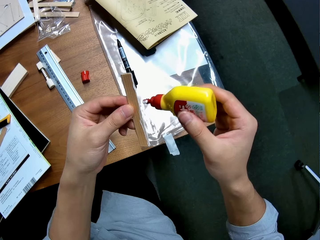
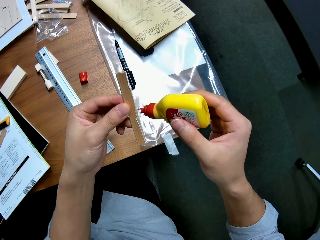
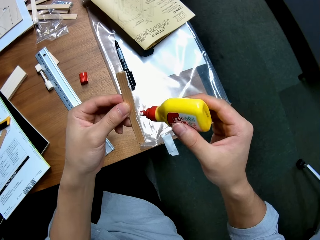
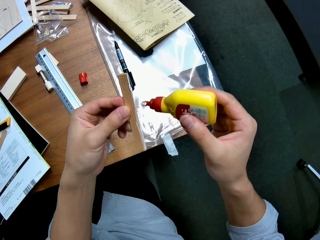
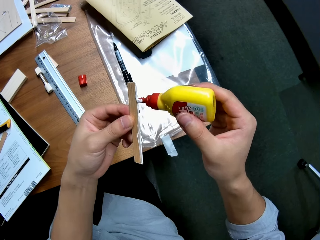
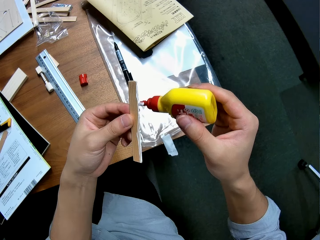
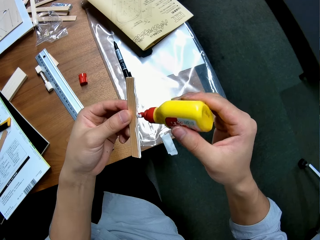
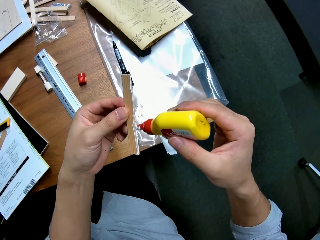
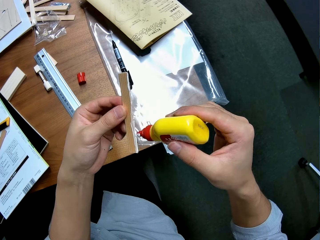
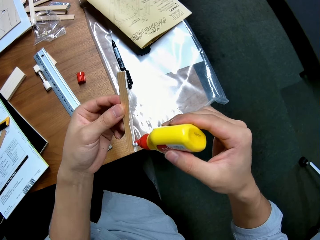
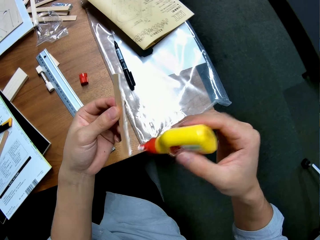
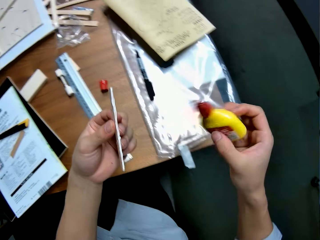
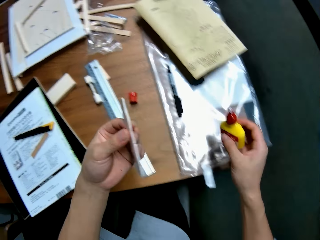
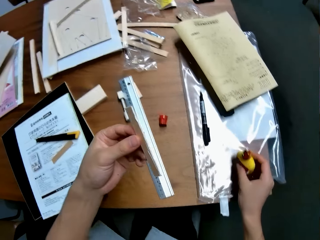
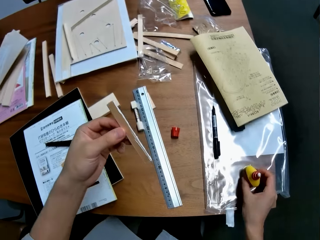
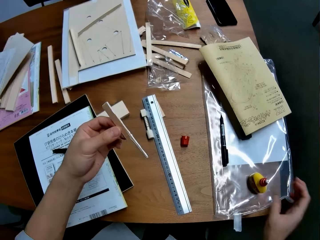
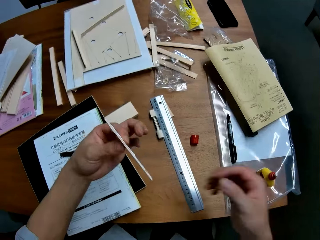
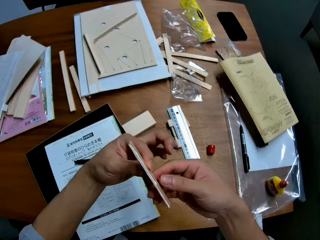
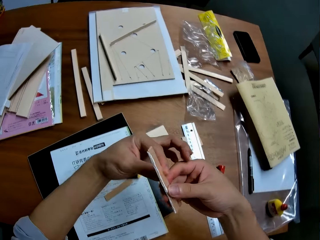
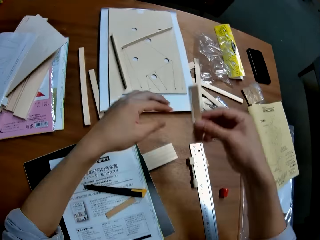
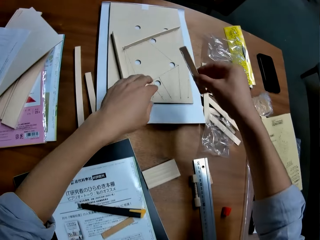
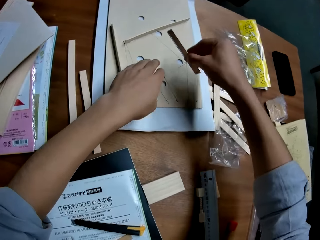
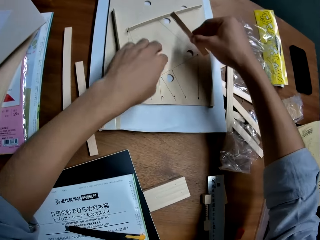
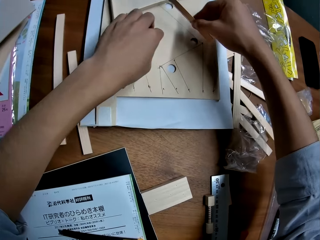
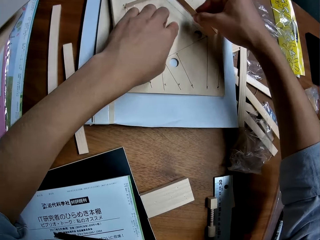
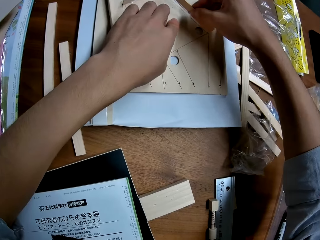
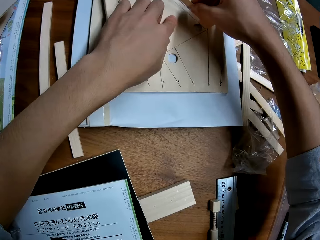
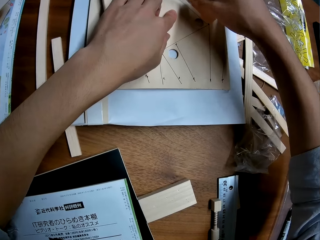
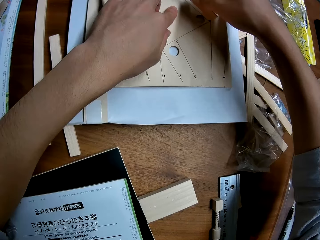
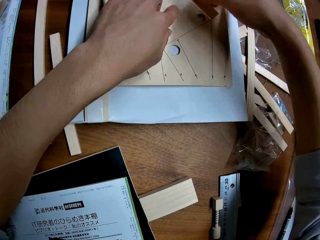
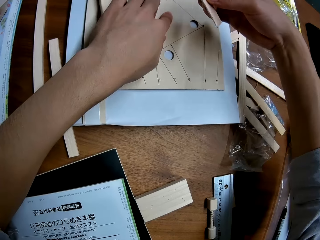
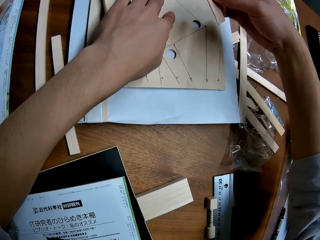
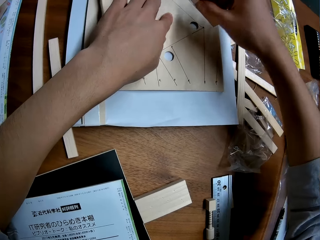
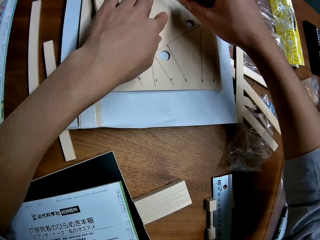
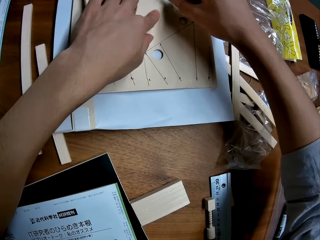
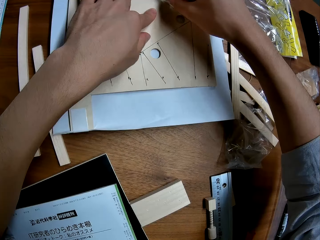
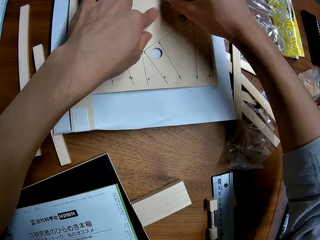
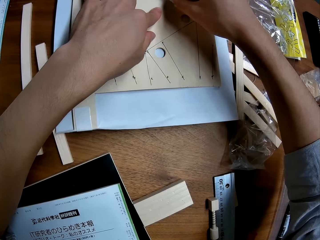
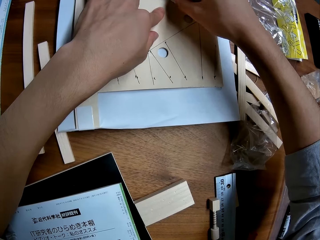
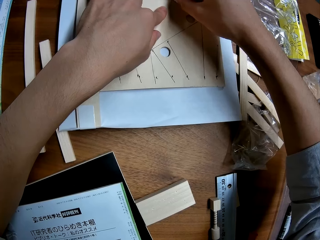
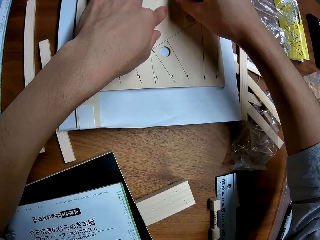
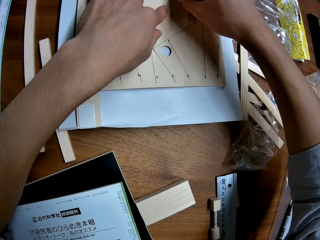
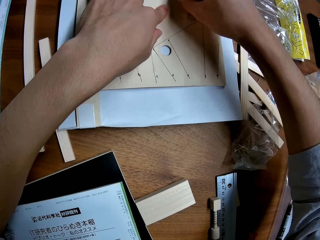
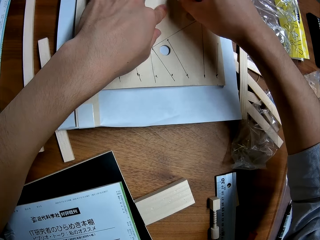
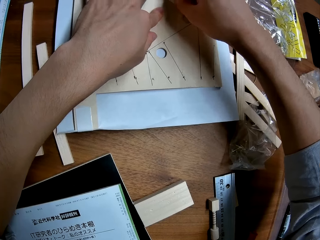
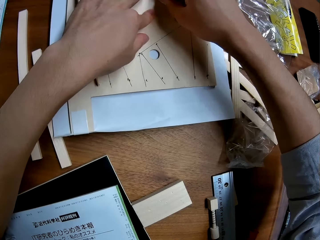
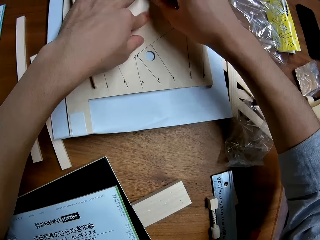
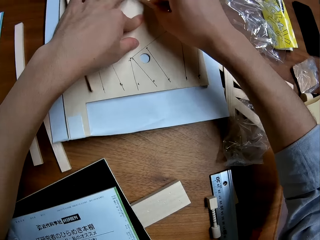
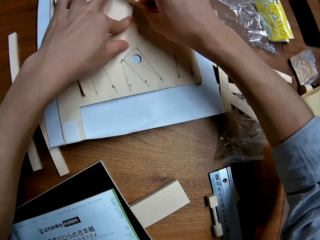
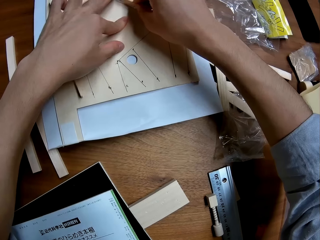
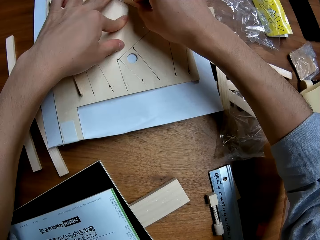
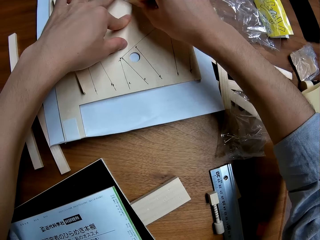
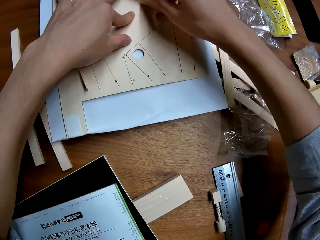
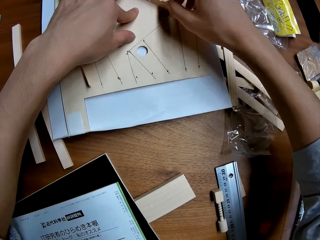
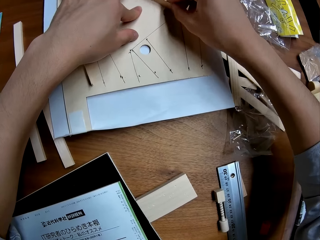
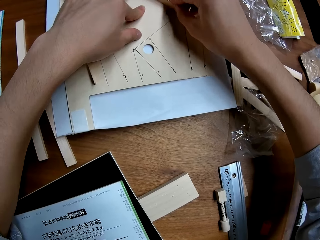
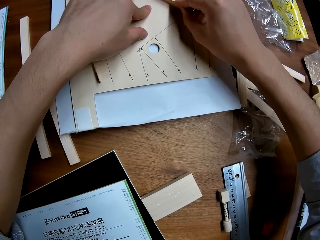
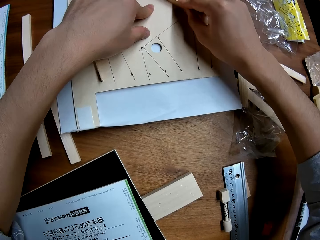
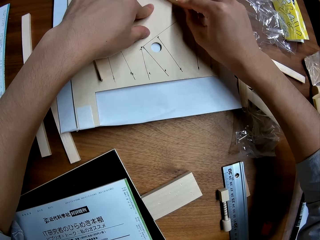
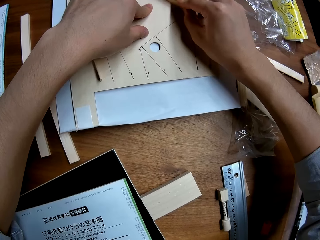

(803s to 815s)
The camera wearer drops the bottle of glue on the table. He passes the piece of wood from his left hand to his right hand. He attaches the piece of wood in his right hand to the woodwork on the table.

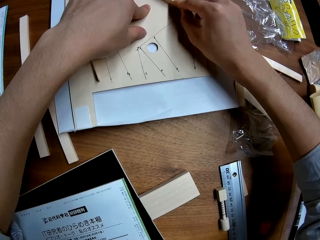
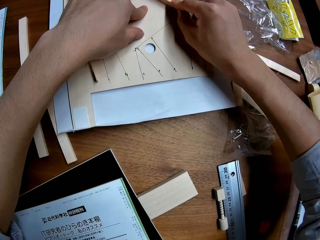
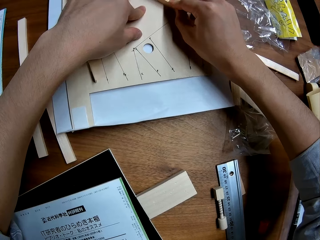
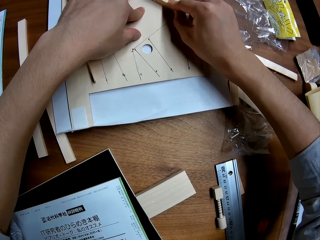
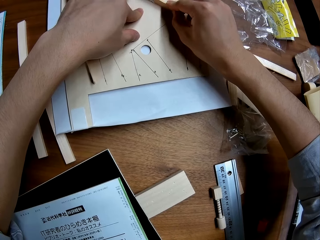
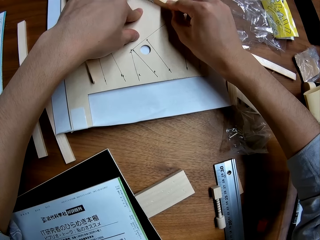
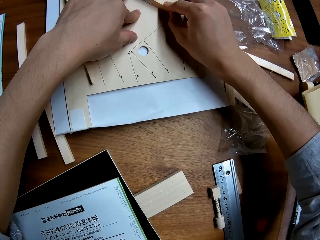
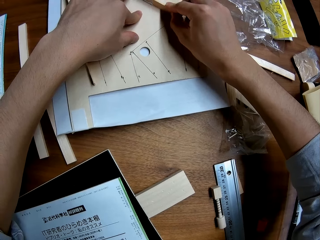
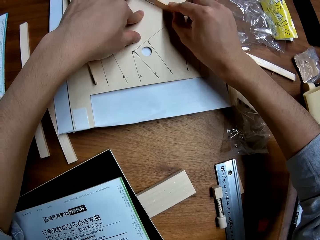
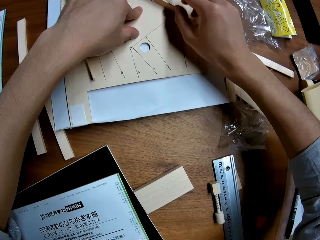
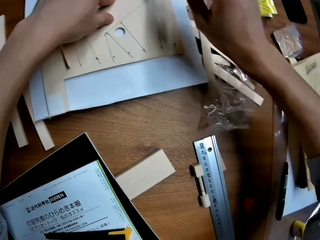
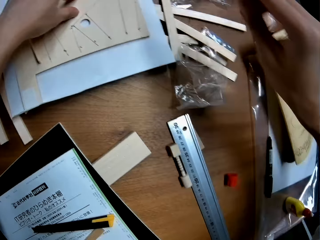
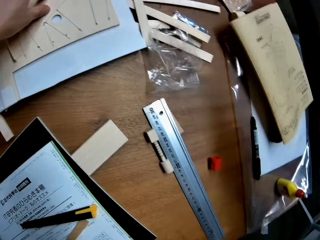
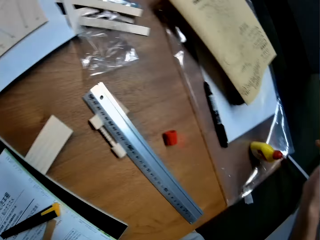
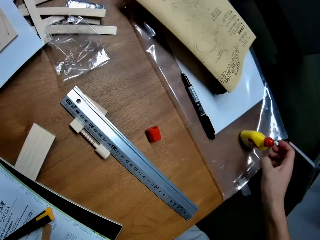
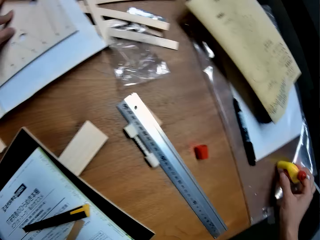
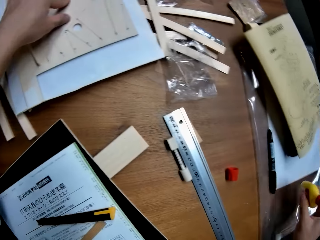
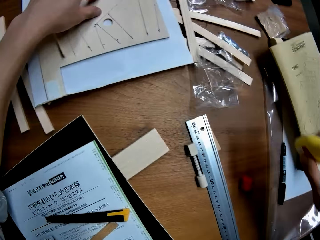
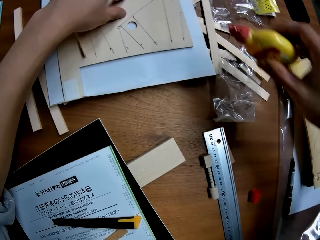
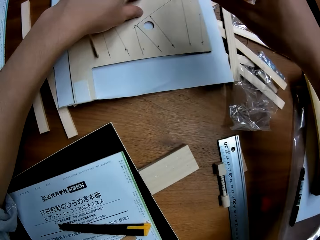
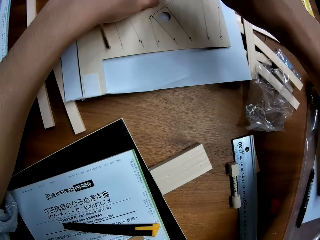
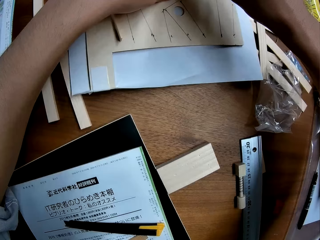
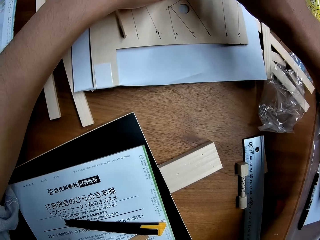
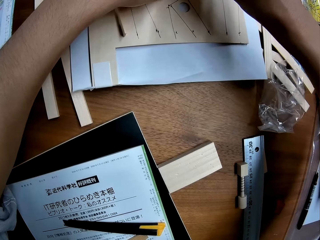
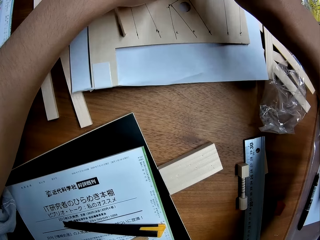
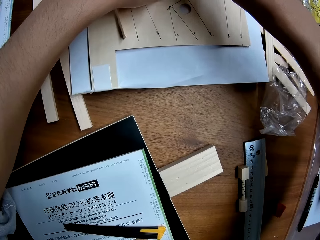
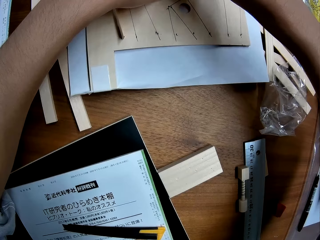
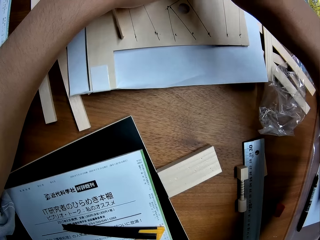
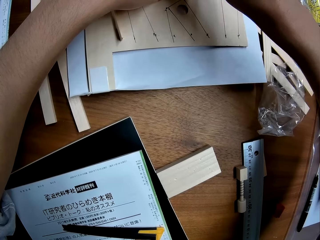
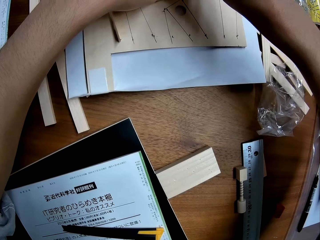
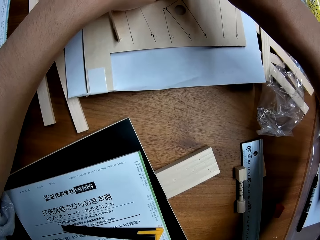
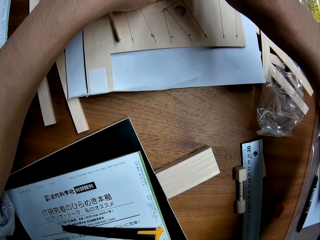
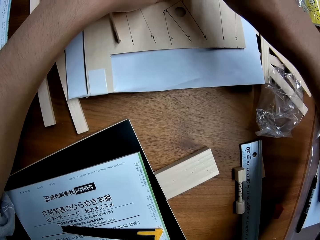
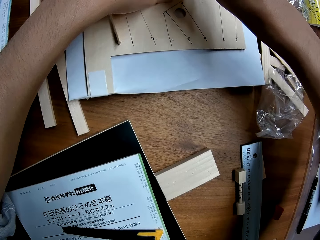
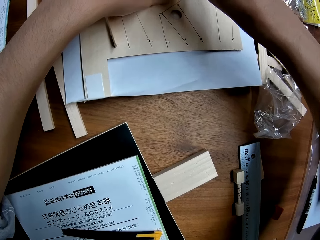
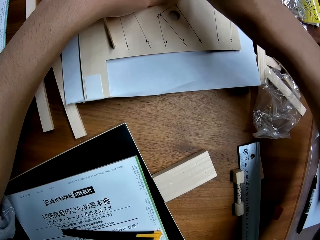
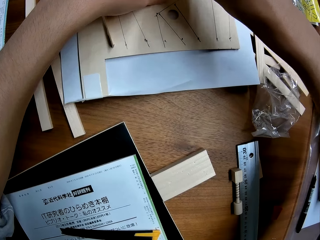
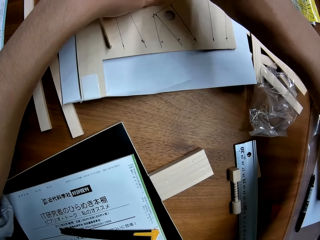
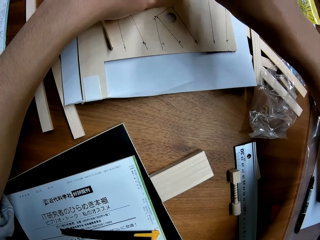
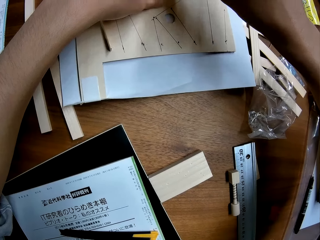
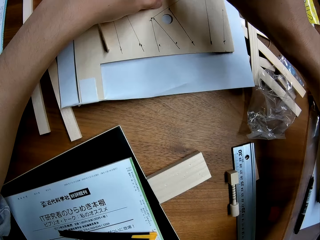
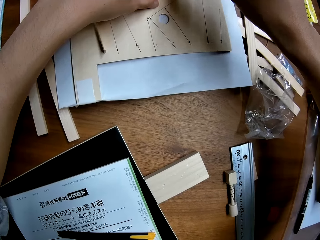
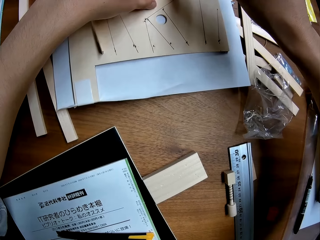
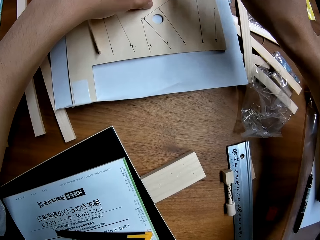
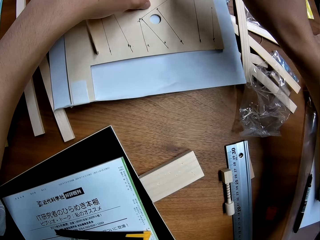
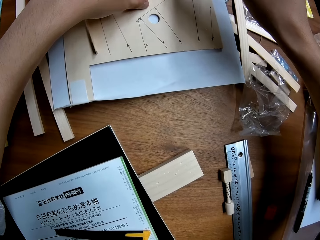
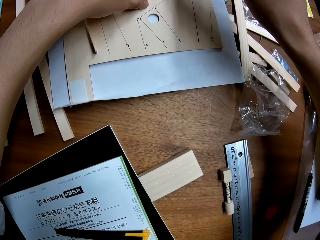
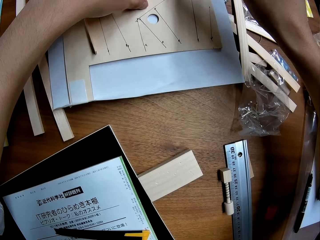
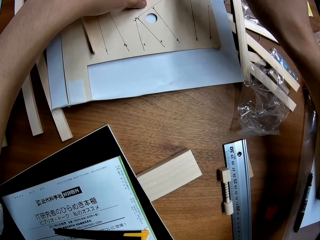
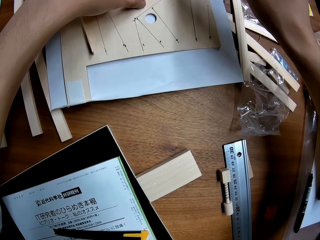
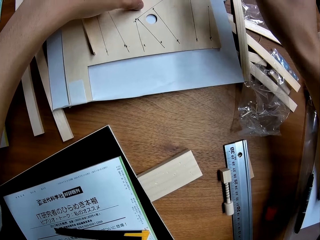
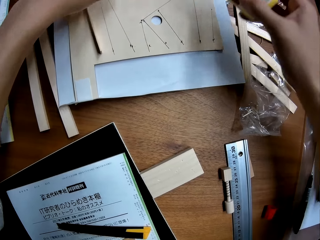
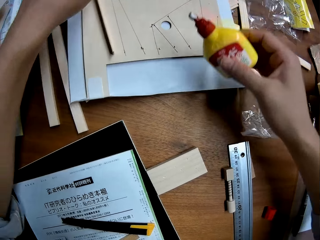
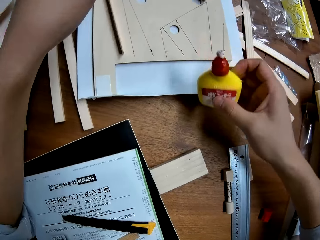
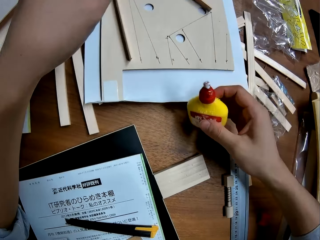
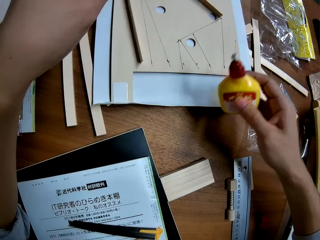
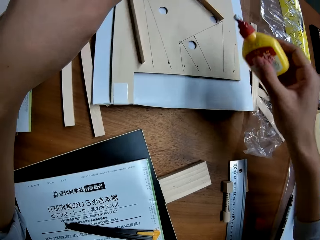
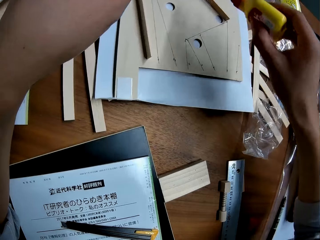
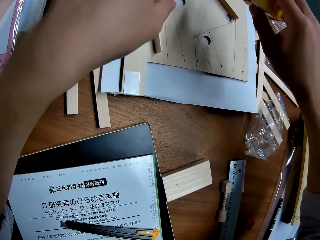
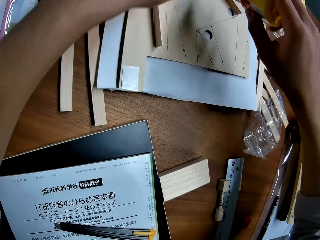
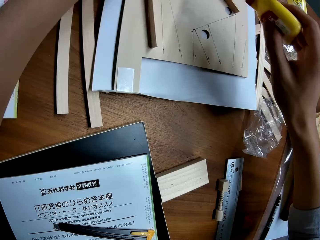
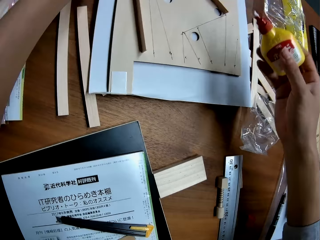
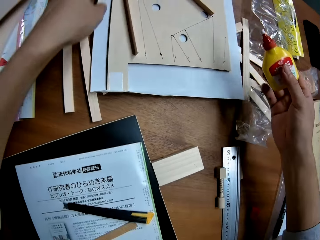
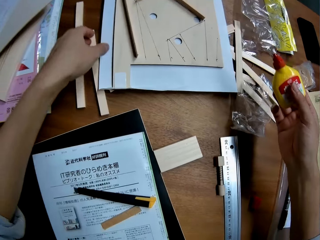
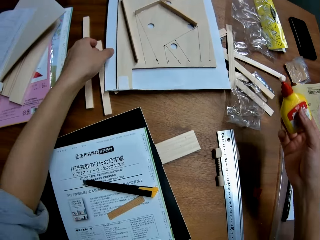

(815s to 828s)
The camera wearer picks up the bottle of glue from the table with his right hand. He puts the glue on the piece of cardboard.
